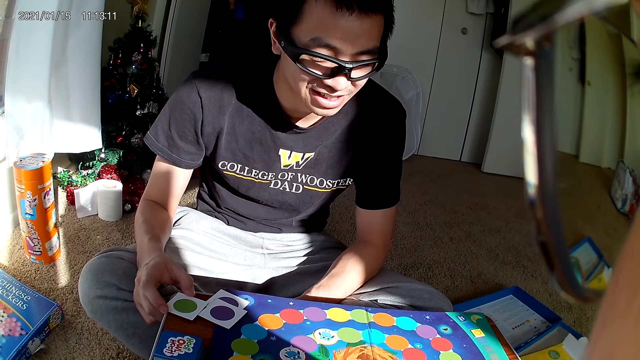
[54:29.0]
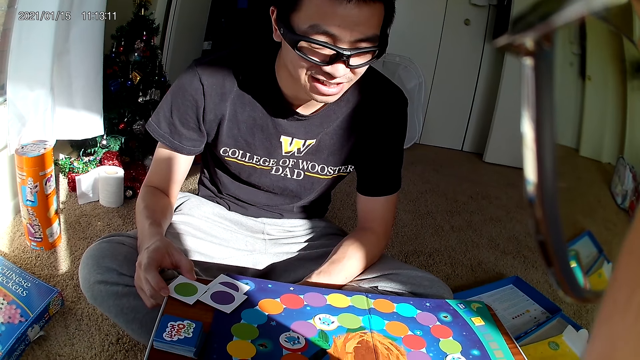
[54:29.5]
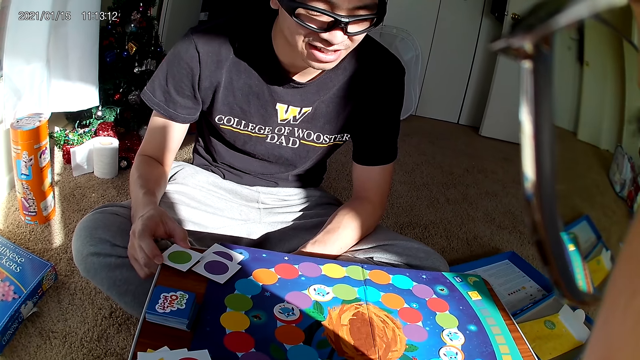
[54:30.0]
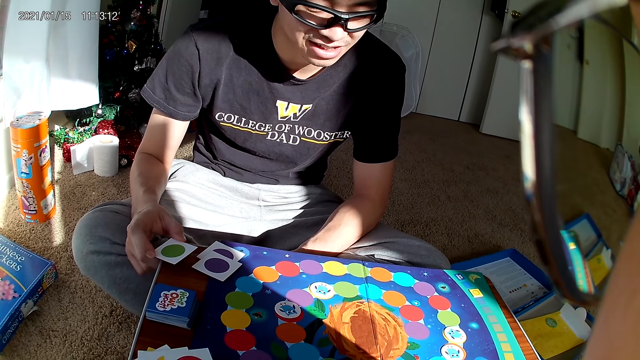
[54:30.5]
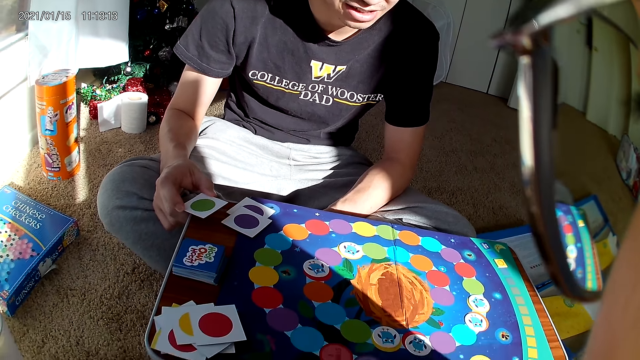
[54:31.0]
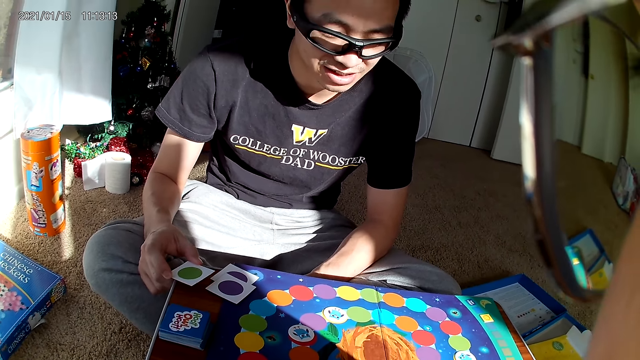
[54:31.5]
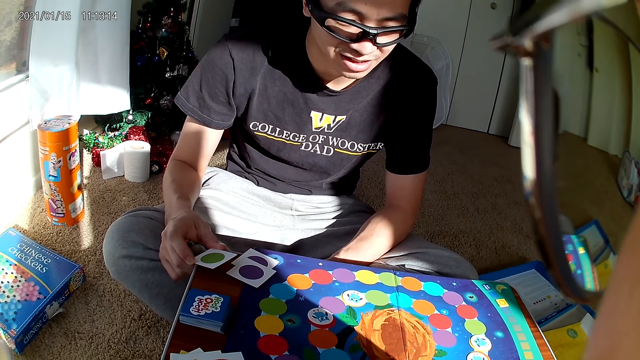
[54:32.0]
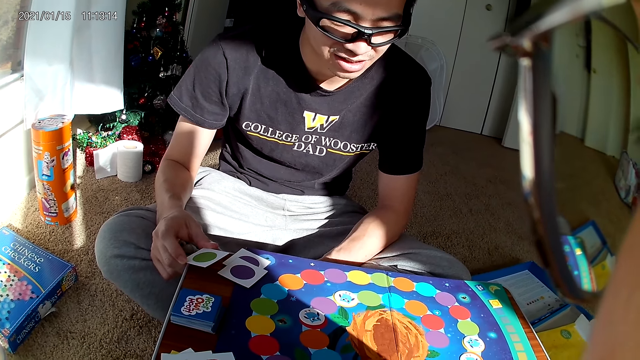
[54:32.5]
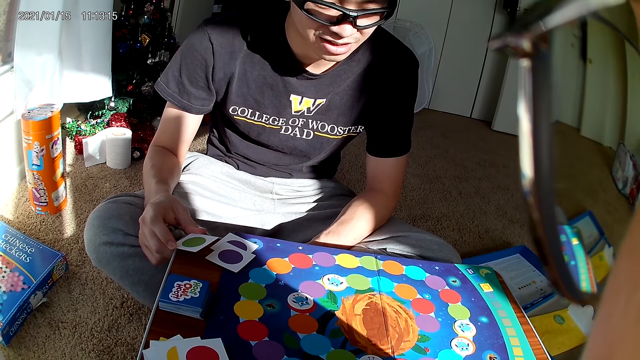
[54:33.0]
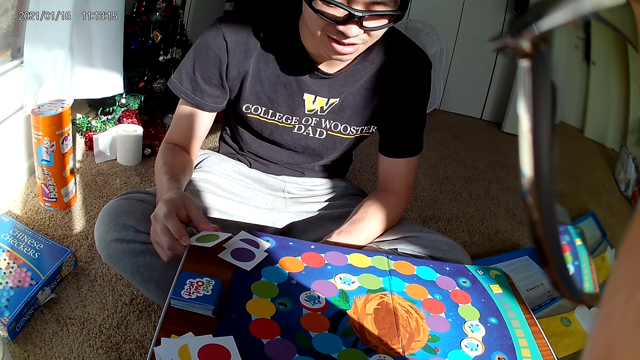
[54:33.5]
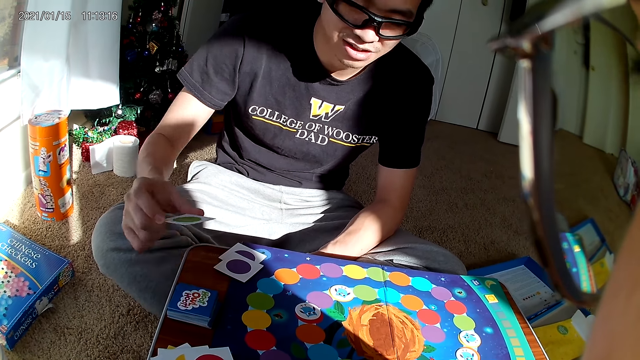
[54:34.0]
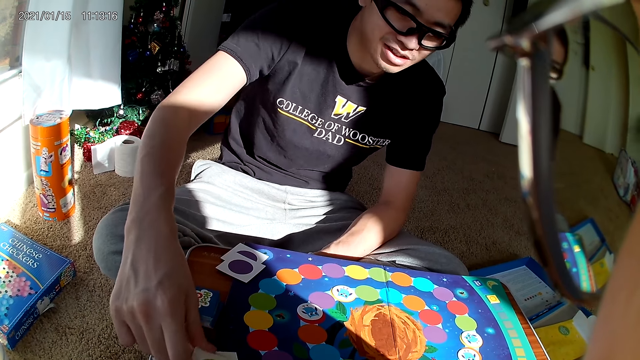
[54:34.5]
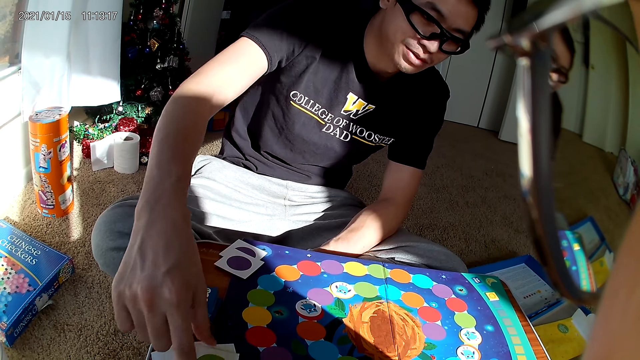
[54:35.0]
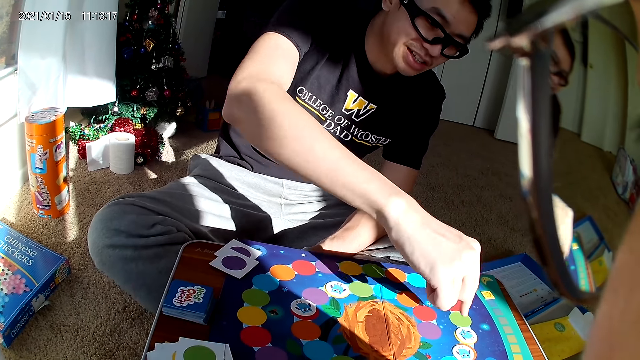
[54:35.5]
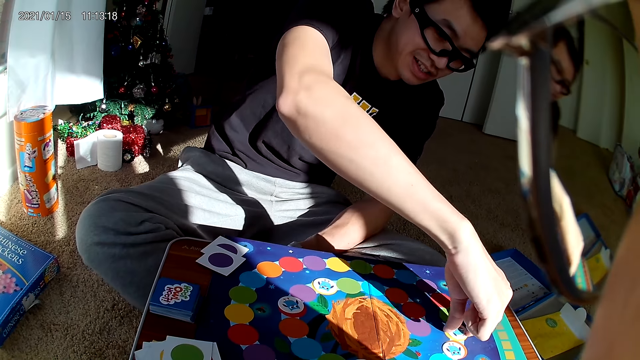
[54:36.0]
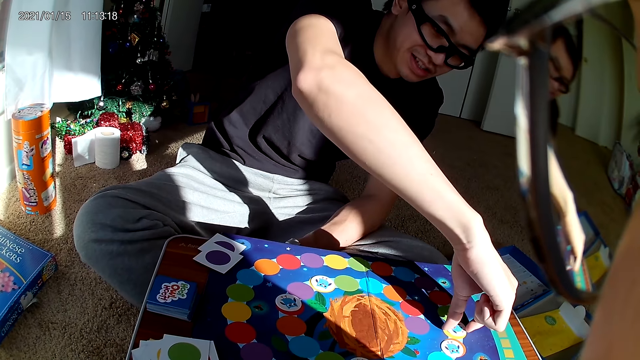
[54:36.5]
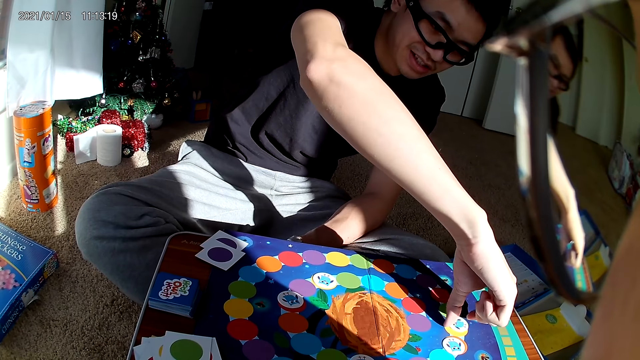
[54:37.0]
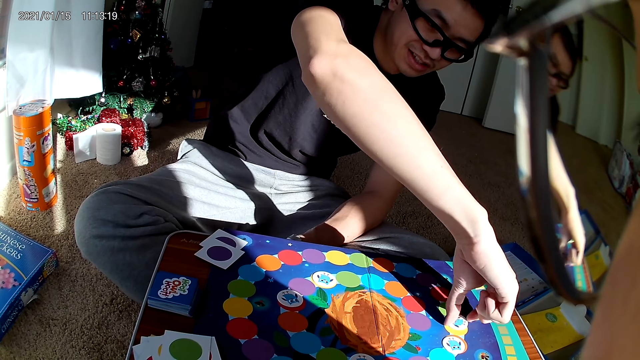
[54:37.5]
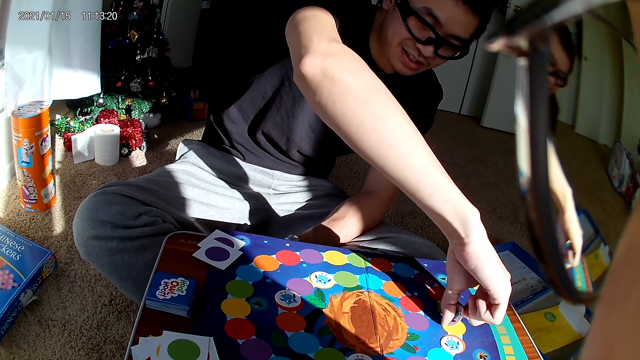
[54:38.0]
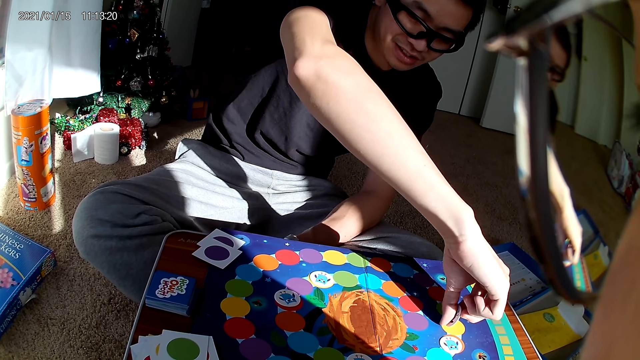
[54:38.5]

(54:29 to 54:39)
A man drops the playing card on the board with his right hand. He picks a card from the board with his right hand.

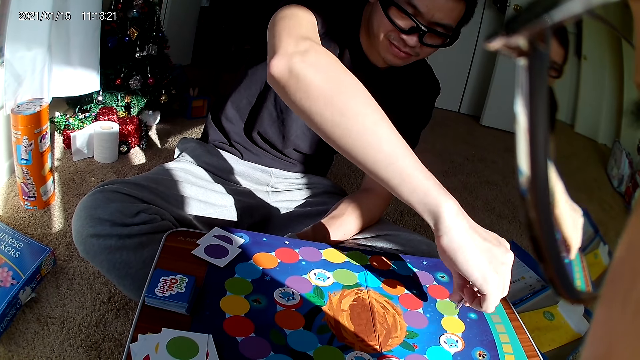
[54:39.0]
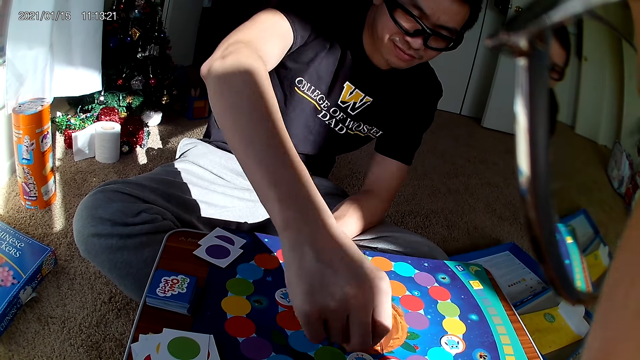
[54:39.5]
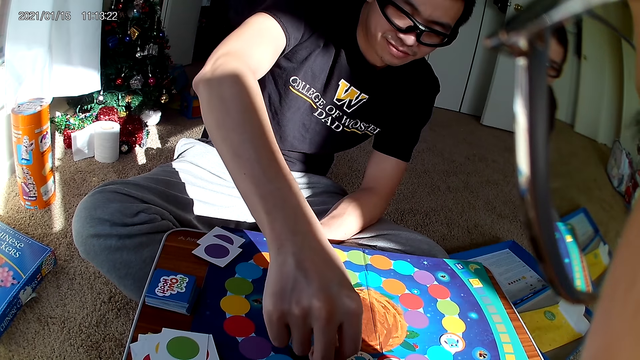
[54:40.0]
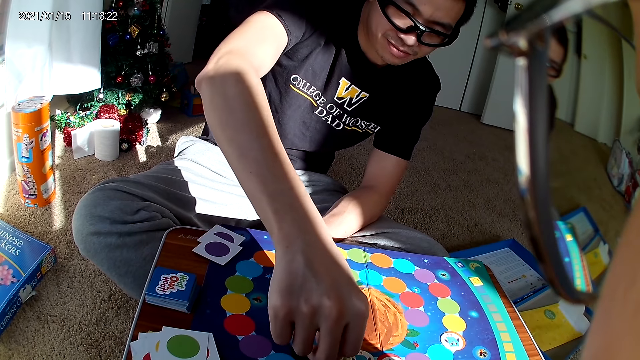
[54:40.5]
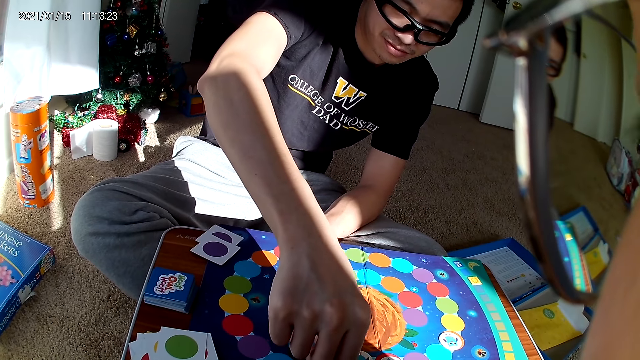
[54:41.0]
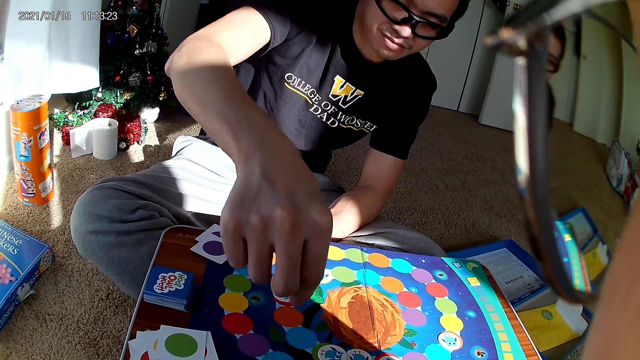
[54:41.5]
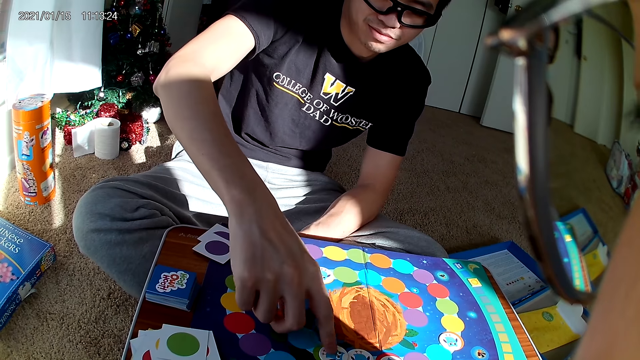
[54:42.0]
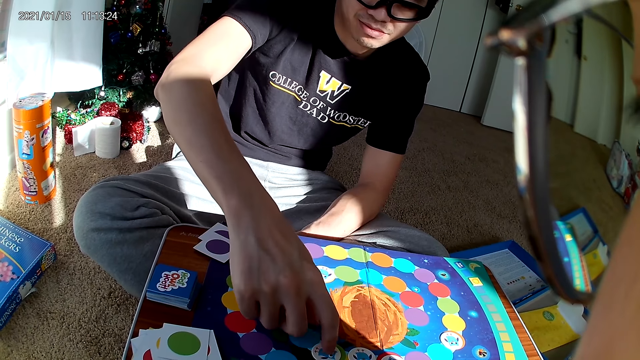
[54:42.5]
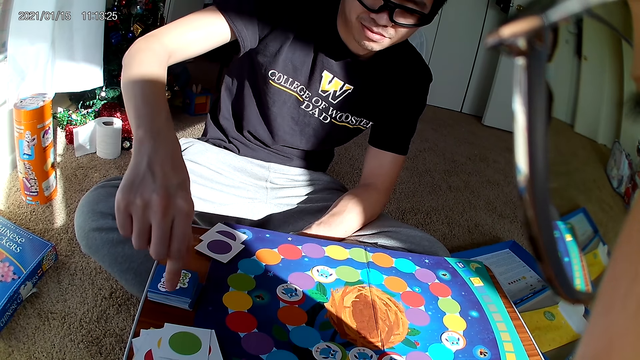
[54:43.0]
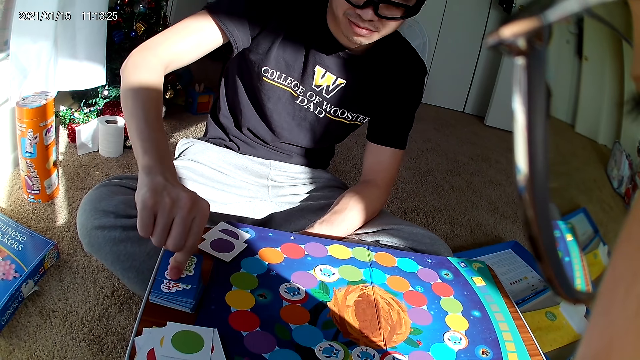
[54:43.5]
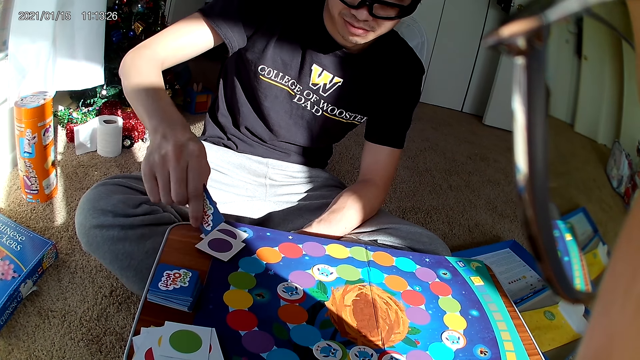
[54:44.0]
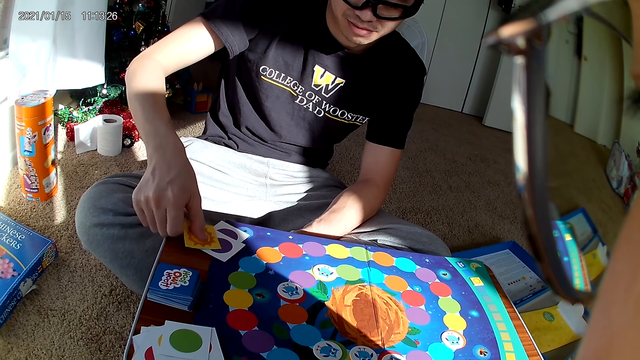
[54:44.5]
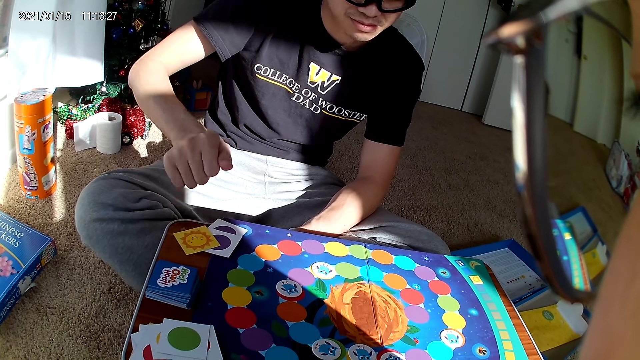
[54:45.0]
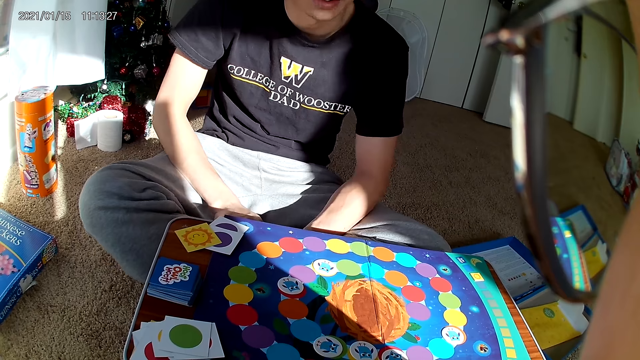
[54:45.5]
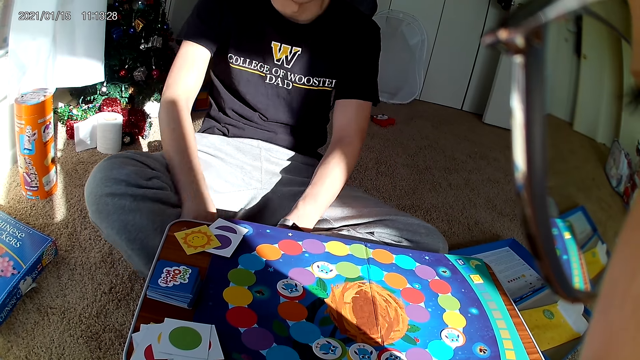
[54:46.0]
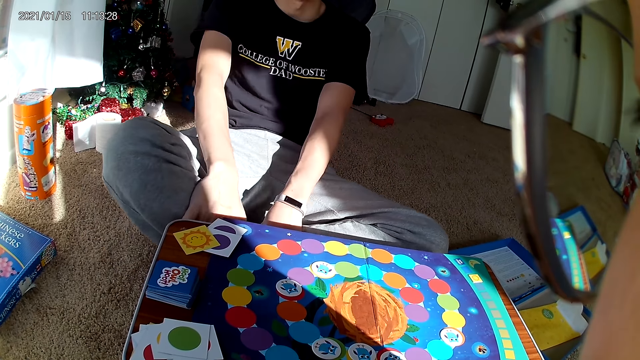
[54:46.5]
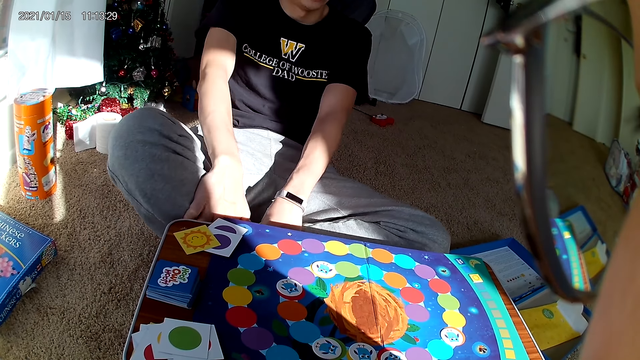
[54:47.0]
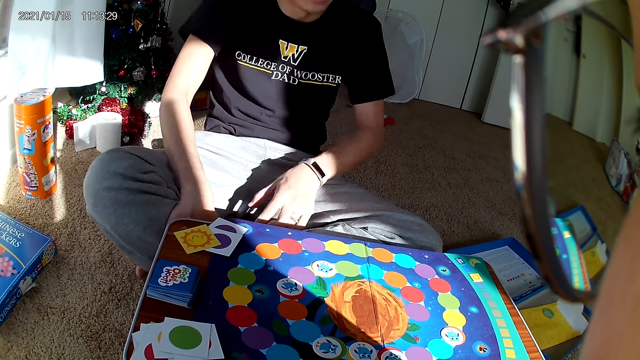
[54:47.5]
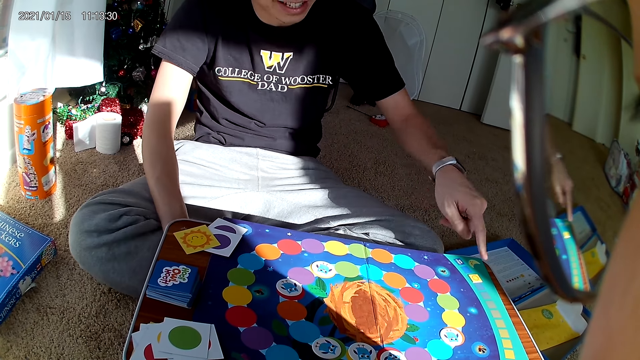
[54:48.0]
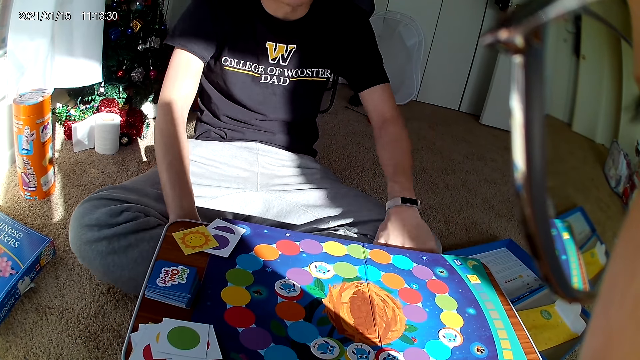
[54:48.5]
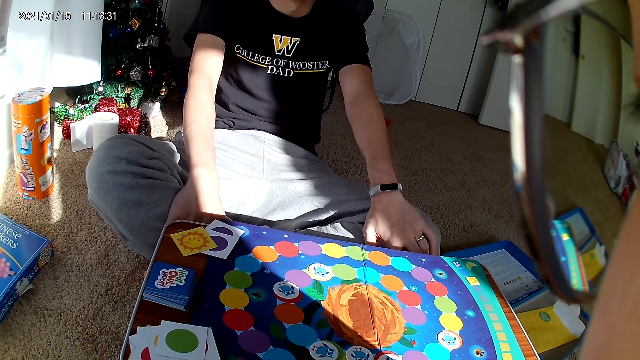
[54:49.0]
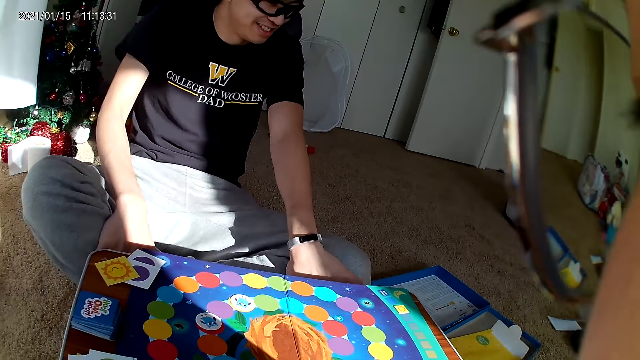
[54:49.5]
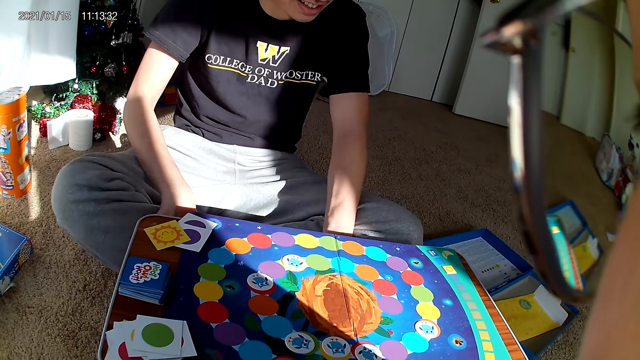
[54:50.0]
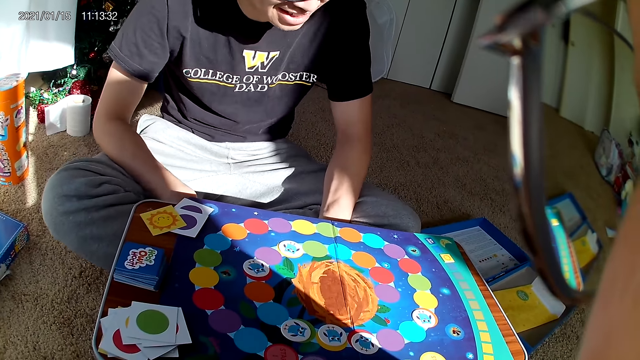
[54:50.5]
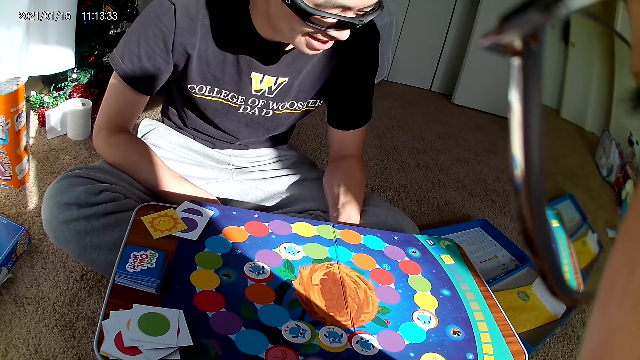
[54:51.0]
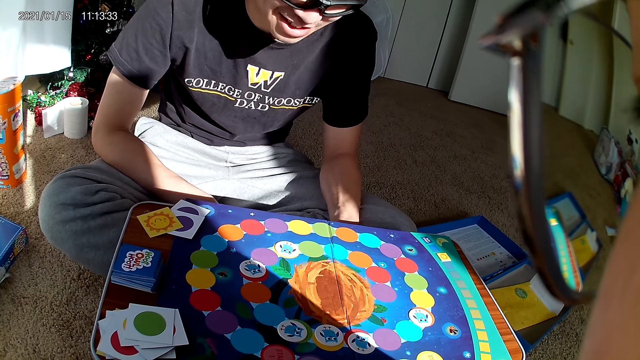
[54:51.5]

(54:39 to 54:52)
A man drops the card on the board with his right hand. He picks a playing card from the board with his right hand. He drops the card on the board with his right hand. He holds the legs. He points at the board game. He holds the legs.
